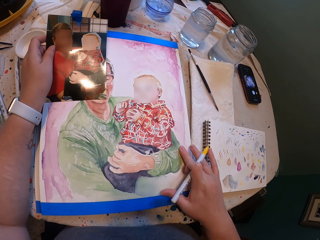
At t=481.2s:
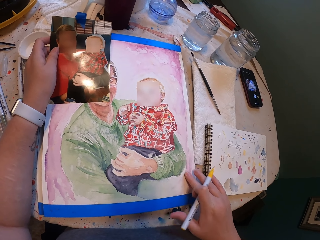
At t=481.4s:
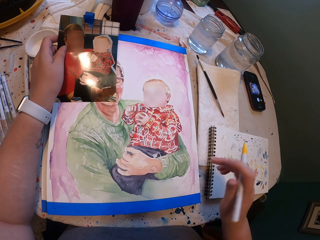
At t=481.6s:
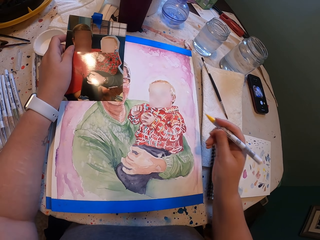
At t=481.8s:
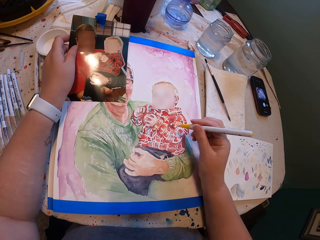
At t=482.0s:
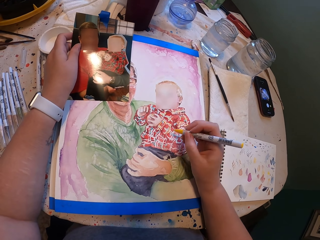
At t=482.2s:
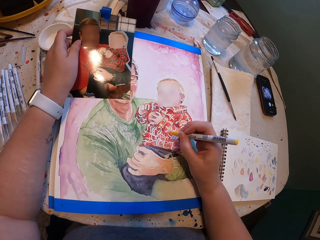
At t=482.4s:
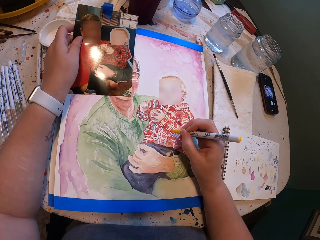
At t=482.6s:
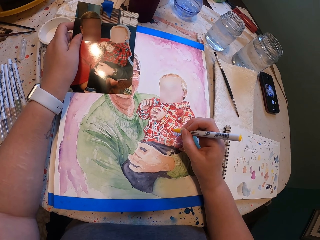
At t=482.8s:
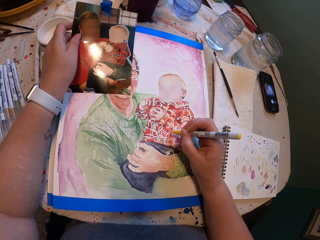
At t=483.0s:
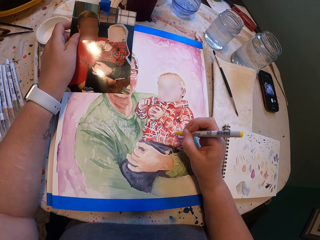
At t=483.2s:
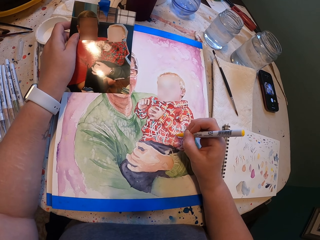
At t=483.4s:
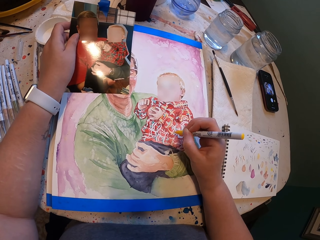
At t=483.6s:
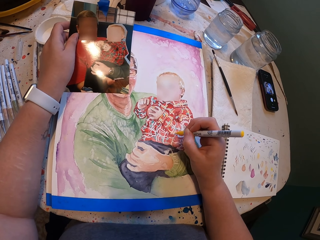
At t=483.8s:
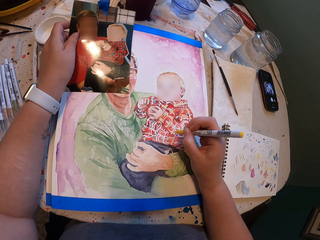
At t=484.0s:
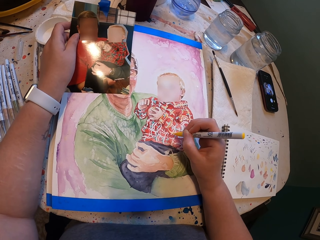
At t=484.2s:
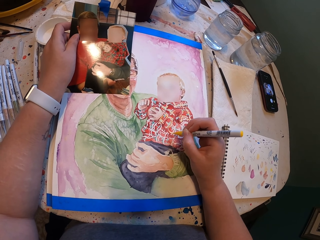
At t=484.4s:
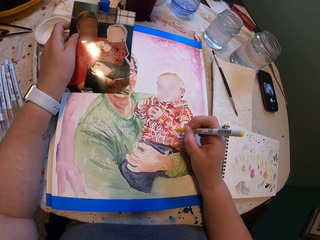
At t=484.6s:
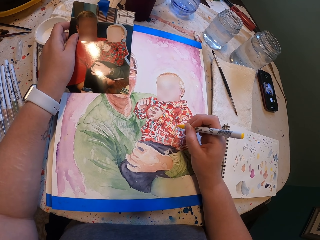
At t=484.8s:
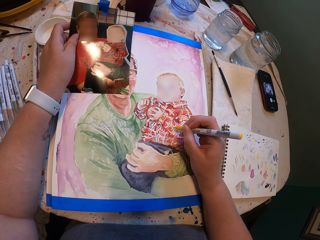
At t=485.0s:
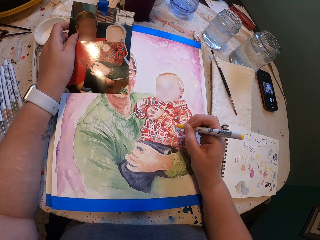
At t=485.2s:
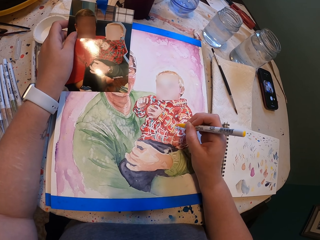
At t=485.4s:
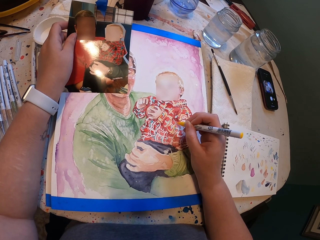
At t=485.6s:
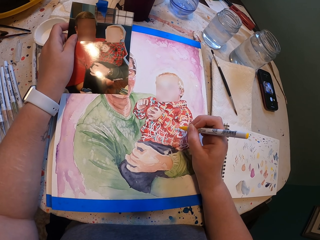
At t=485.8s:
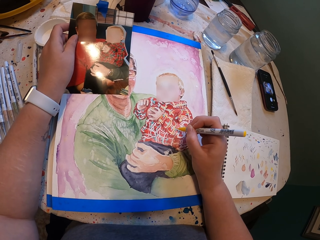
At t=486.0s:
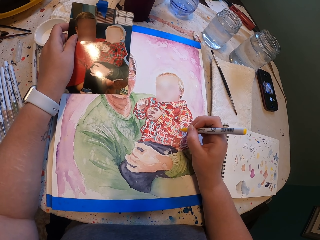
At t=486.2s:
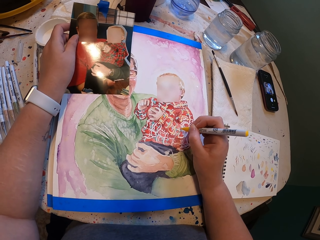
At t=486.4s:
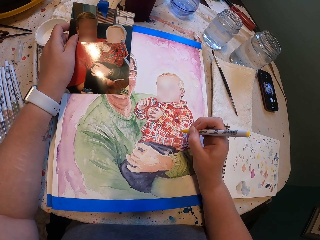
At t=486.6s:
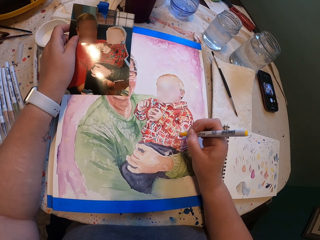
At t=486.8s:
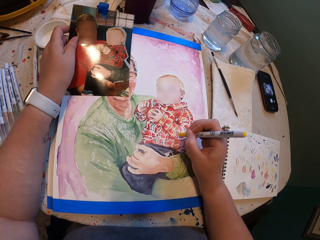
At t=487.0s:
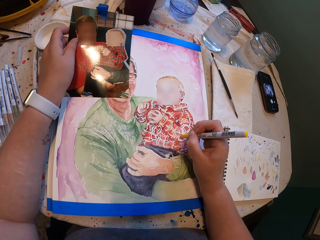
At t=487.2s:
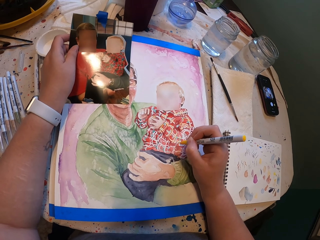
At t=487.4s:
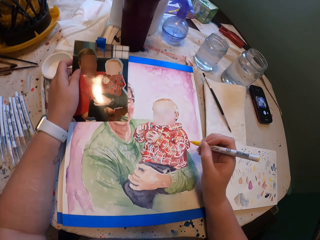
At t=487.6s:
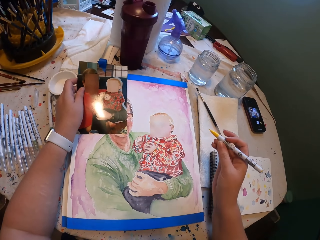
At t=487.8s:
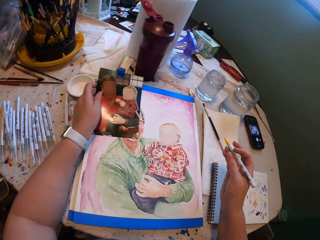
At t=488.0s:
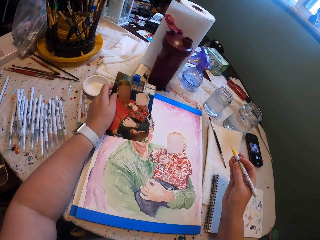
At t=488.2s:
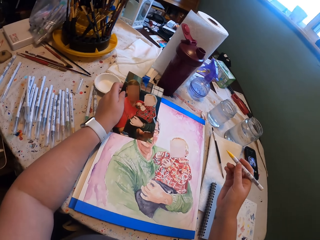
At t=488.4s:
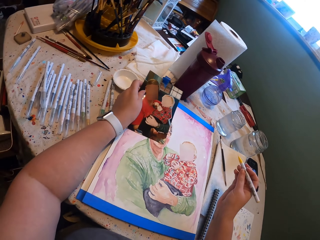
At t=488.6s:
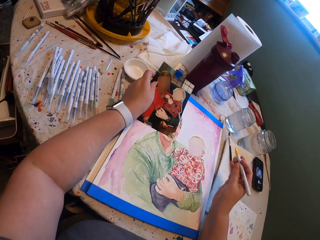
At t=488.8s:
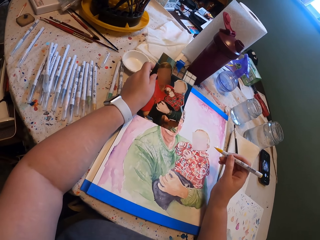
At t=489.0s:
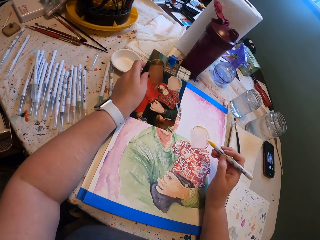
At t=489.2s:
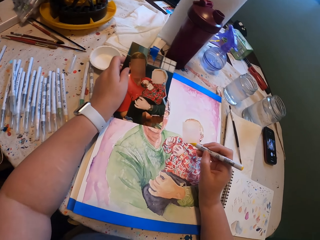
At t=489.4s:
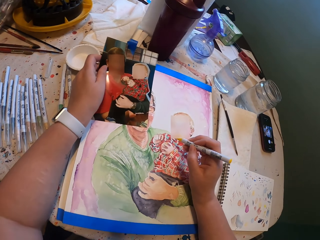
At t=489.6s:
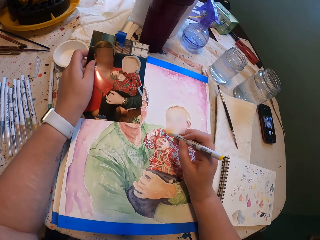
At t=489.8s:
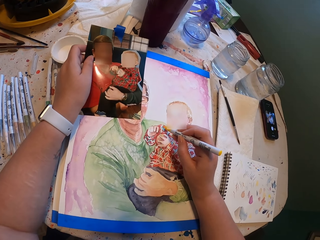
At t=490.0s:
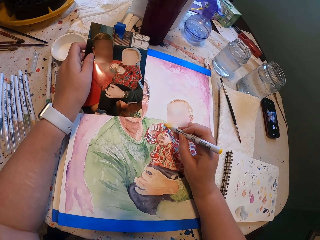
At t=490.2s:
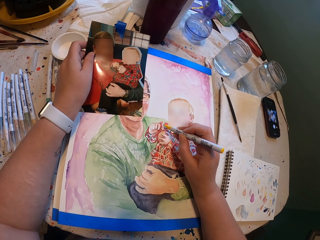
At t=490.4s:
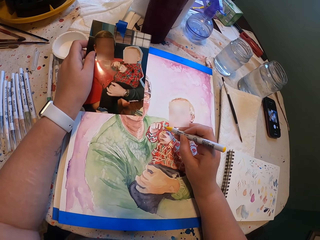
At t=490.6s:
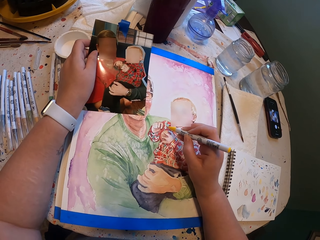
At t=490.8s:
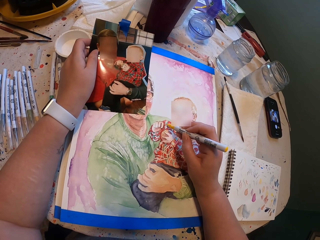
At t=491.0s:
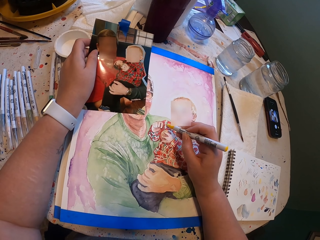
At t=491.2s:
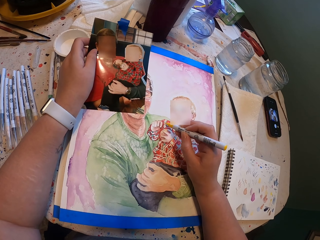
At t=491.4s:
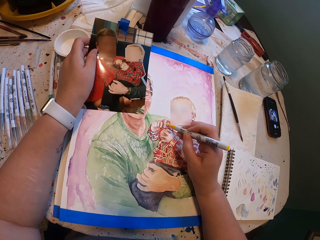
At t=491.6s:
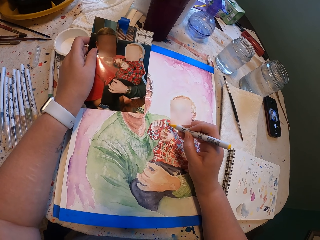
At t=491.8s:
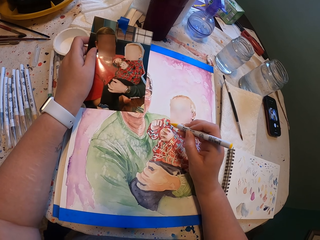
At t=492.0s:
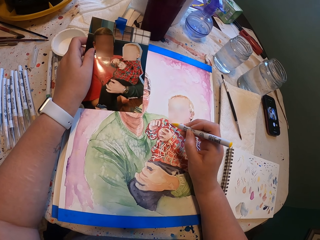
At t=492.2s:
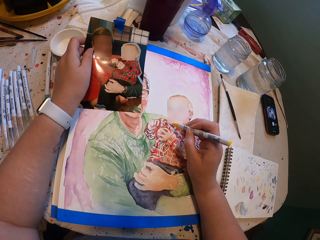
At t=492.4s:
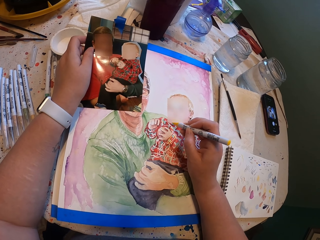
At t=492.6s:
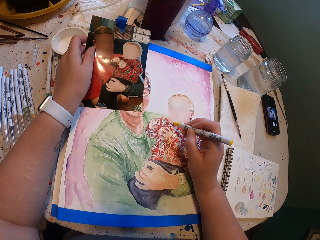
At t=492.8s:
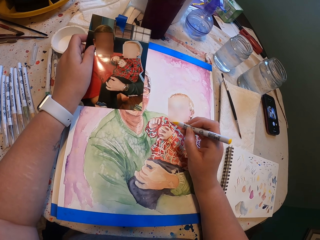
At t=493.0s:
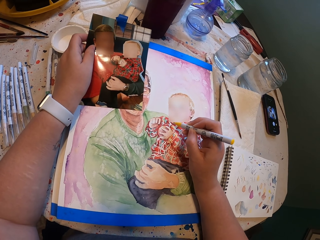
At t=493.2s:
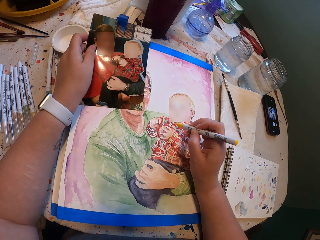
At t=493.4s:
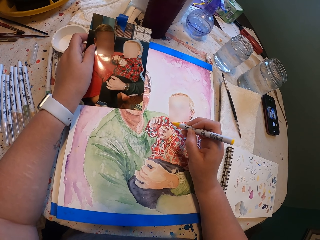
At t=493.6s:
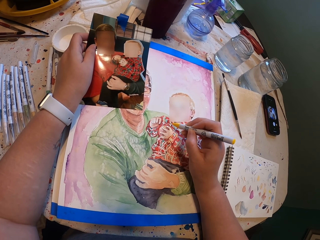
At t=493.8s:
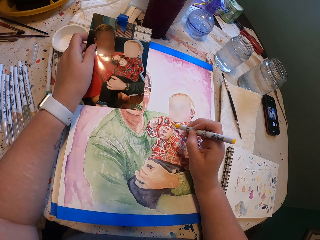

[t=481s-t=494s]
The camera wearer paints the picture. They lift up the right hand. They draw.

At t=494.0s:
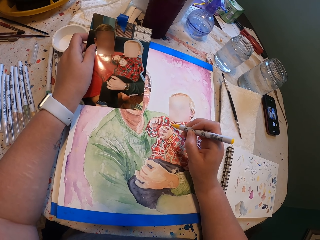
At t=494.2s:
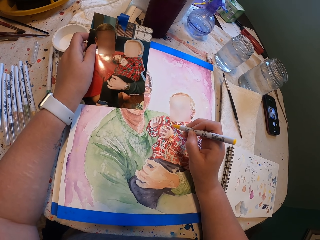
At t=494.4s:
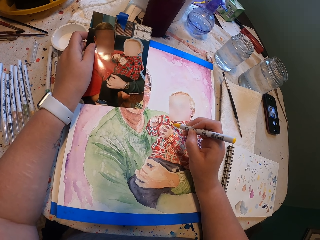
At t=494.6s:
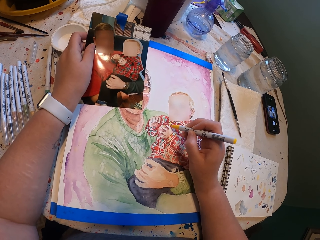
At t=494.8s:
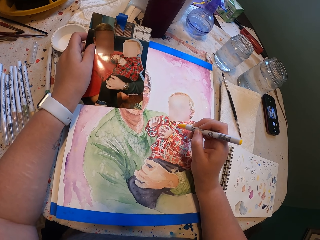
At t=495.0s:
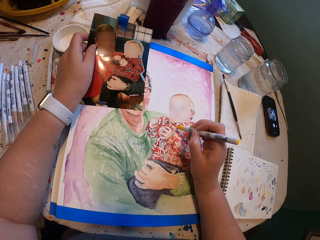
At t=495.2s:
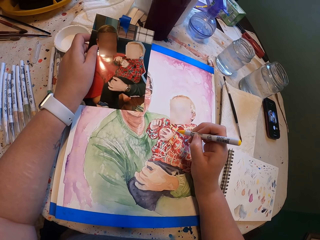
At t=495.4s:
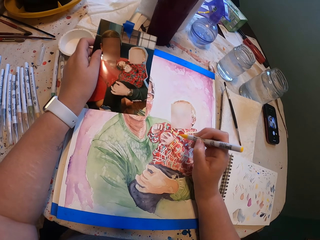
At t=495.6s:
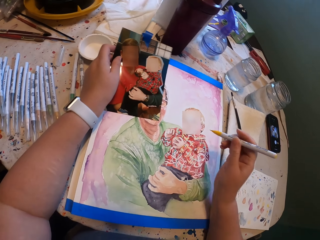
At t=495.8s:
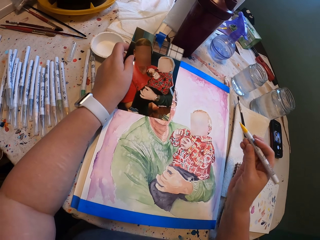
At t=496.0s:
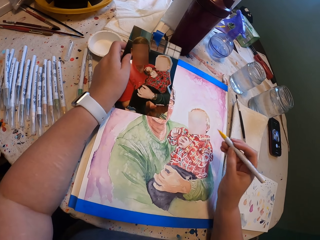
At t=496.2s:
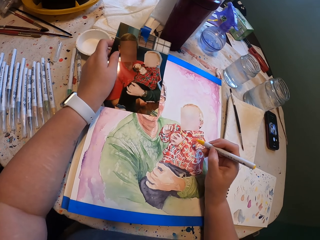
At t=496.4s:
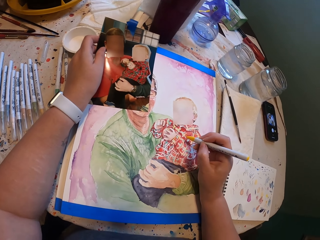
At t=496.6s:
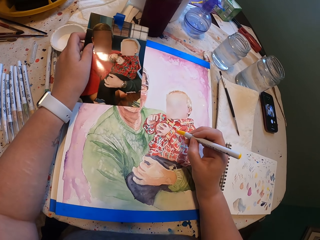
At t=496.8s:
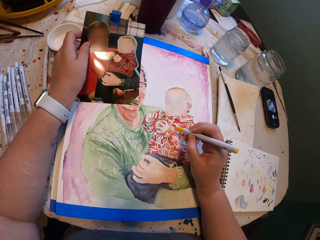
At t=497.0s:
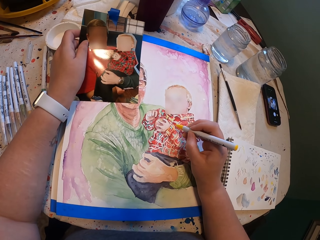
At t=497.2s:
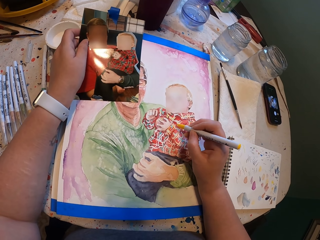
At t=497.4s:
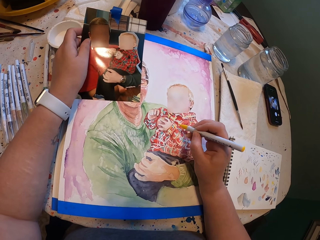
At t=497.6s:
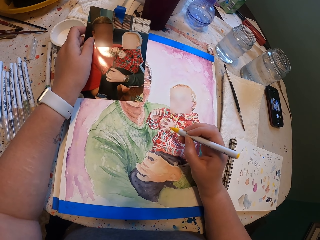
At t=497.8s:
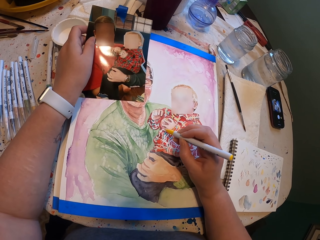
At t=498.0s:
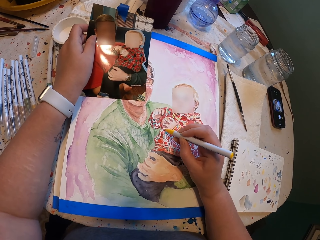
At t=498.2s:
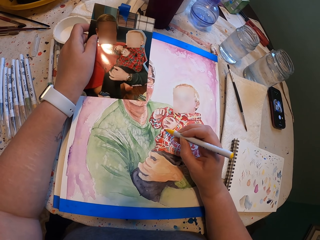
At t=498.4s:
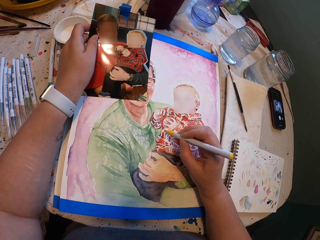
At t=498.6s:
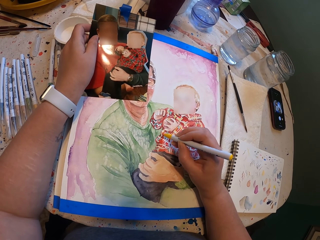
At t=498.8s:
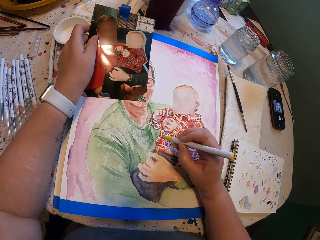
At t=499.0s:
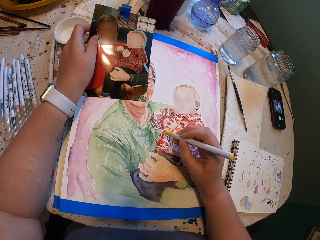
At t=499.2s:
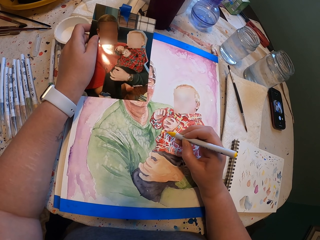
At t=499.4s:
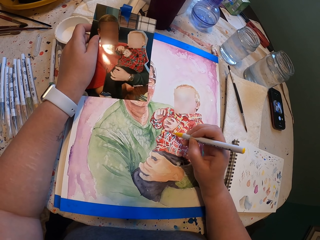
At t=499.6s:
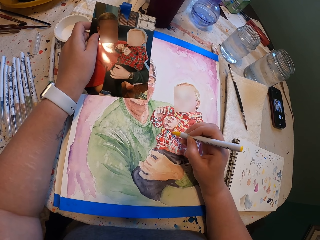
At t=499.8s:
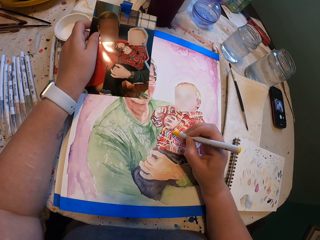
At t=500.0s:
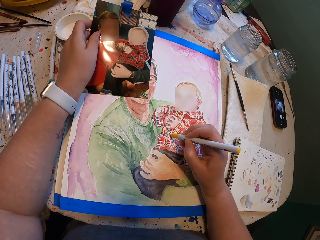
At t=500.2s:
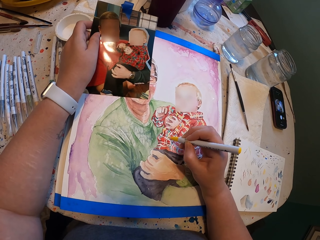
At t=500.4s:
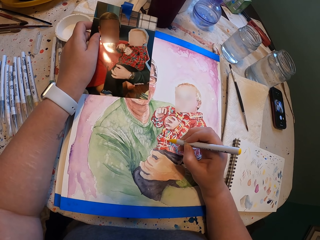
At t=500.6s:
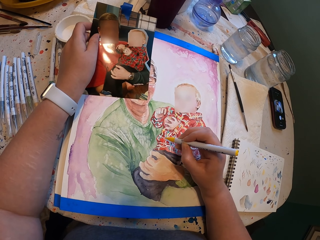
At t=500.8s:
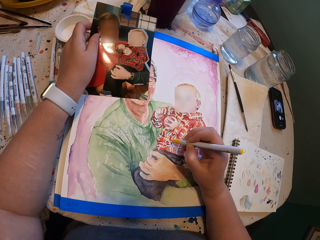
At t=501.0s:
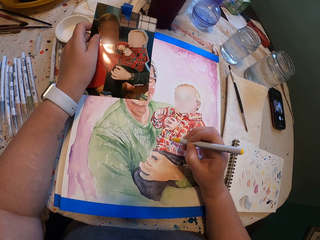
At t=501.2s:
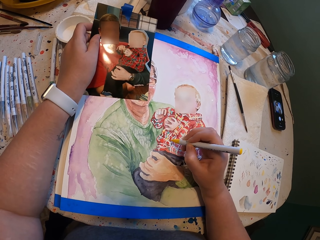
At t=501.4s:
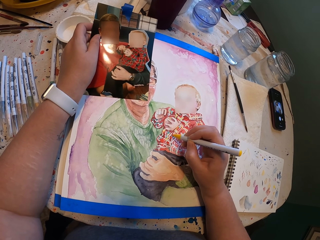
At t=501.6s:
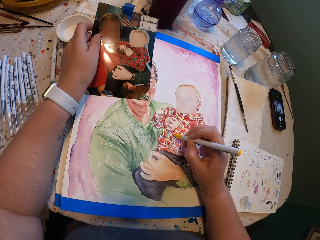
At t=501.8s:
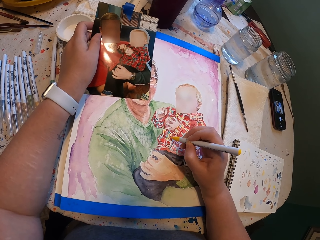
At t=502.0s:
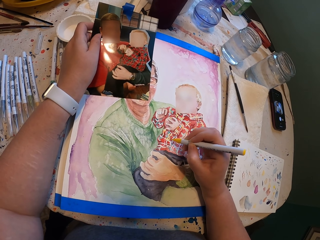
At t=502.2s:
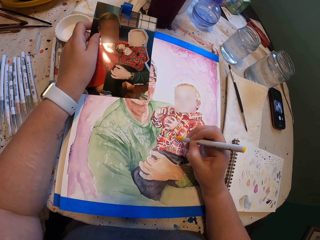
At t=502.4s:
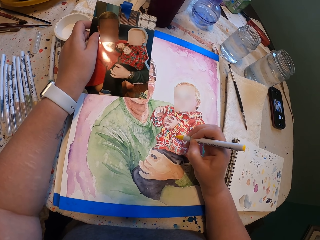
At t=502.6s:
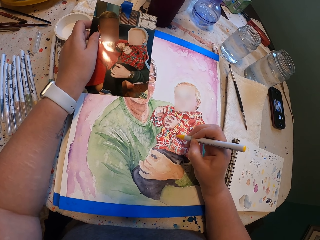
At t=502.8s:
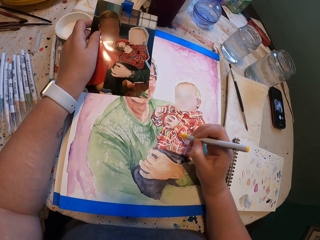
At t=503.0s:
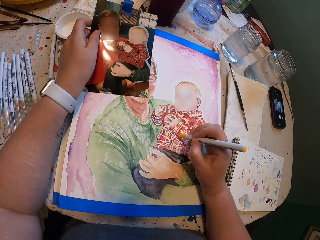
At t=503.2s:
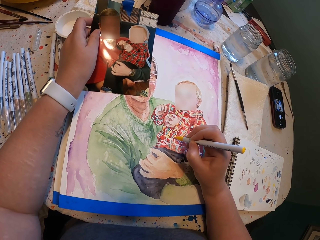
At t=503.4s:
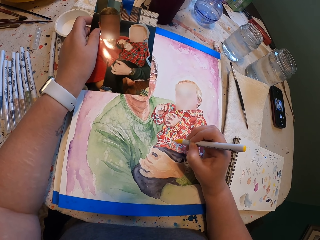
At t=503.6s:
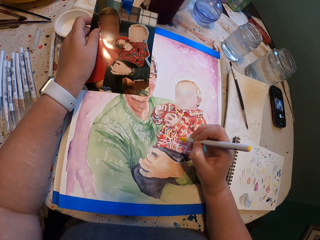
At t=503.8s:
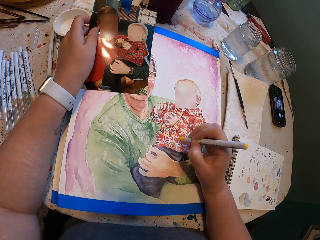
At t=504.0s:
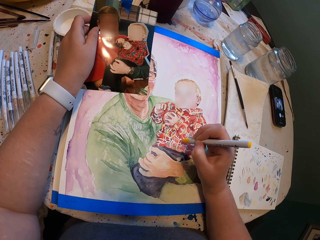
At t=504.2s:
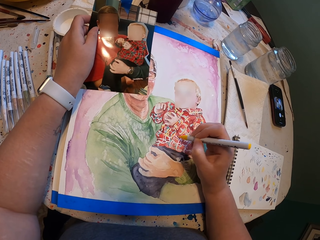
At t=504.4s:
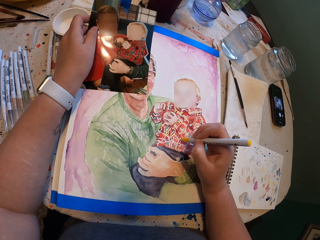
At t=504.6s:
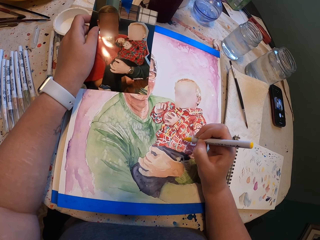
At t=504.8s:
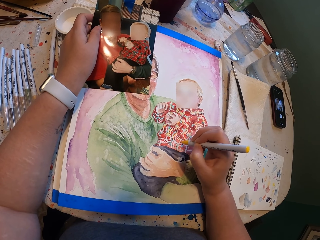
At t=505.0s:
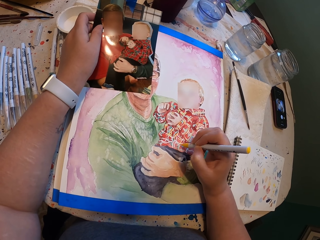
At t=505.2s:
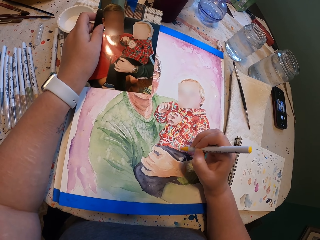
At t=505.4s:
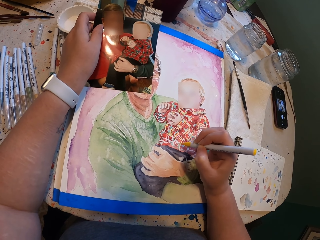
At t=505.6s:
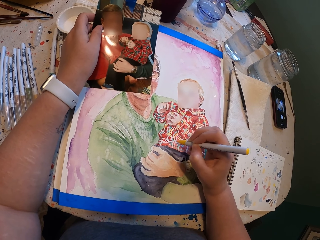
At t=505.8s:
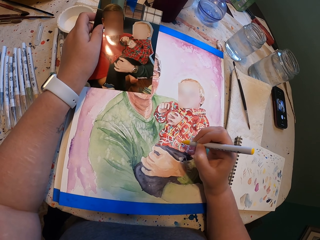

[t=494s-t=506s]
The camera wearer paints the picture.
